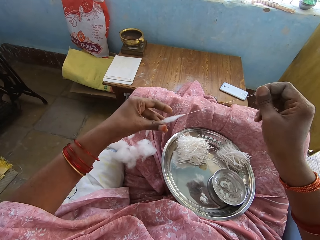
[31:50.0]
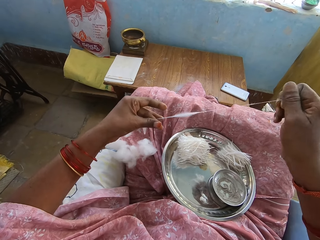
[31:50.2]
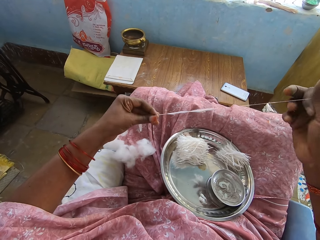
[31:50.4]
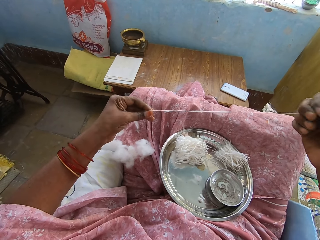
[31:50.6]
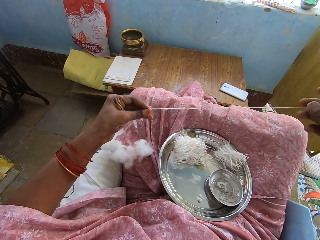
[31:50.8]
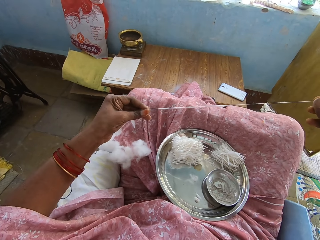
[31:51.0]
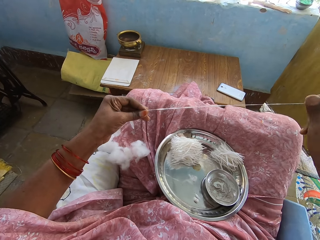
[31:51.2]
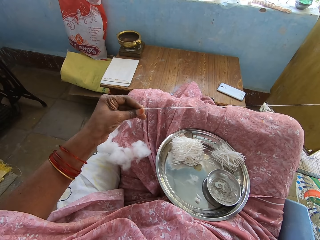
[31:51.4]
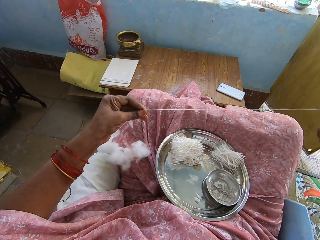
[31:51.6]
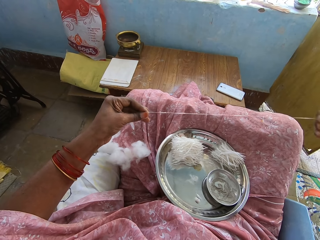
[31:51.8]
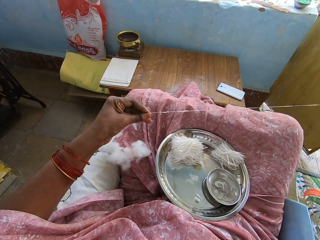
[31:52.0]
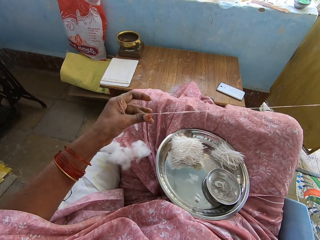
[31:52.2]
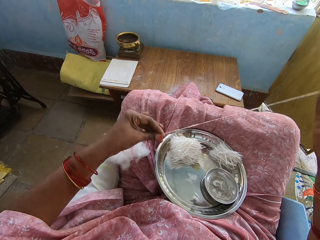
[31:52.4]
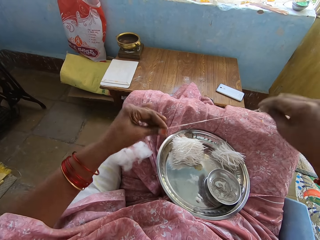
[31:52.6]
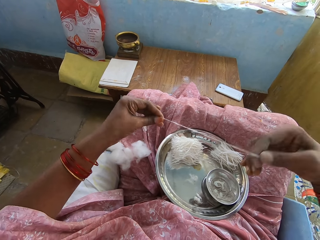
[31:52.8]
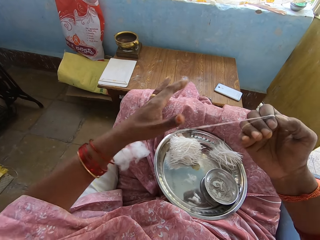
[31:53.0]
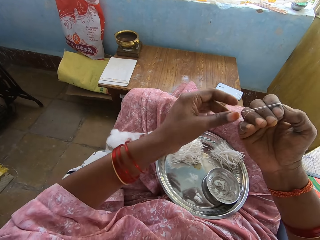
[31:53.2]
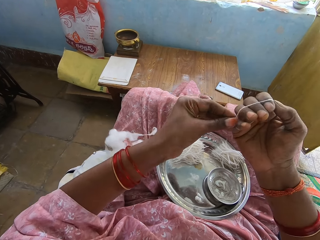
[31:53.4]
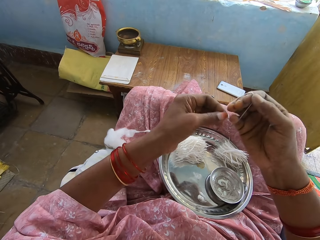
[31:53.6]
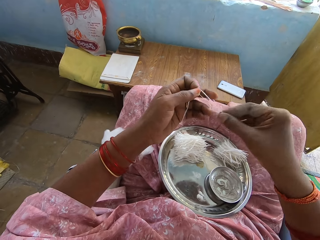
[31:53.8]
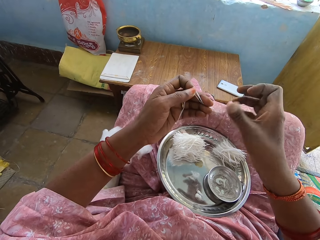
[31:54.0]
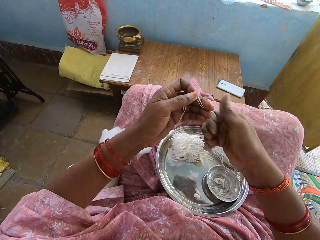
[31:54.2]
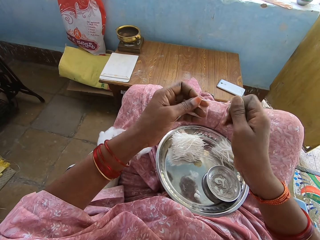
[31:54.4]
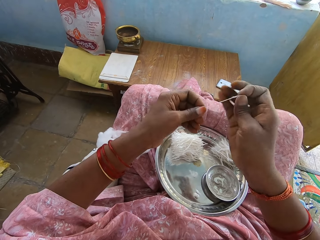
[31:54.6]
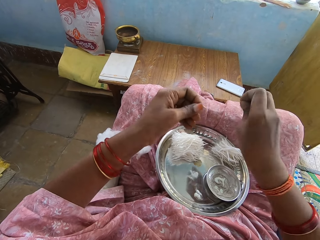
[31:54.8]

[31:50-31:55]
The camera wearer pulls the thread. They adjust the thread. They roll the thread on the hand. They twist the thread.
